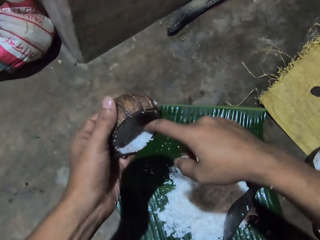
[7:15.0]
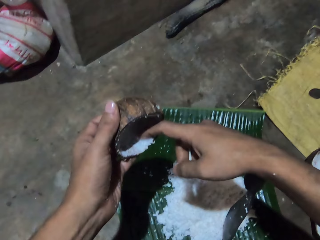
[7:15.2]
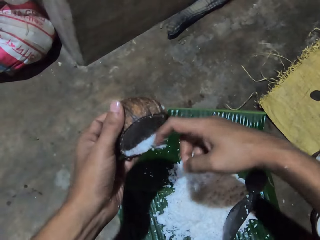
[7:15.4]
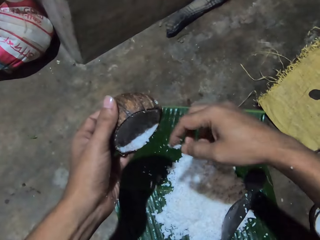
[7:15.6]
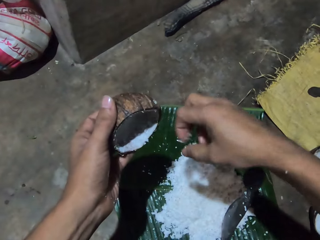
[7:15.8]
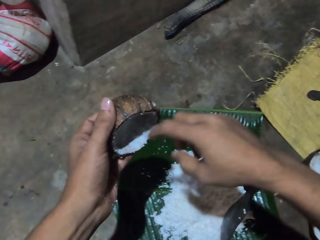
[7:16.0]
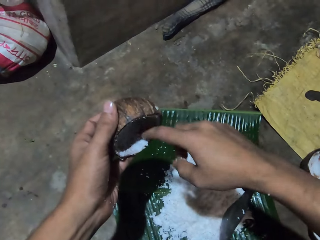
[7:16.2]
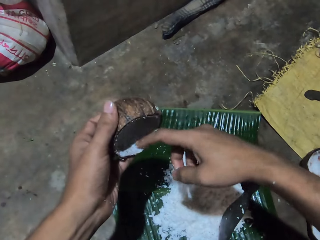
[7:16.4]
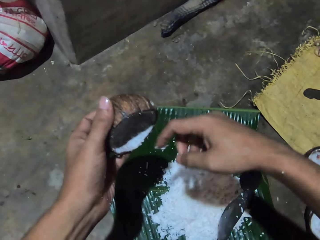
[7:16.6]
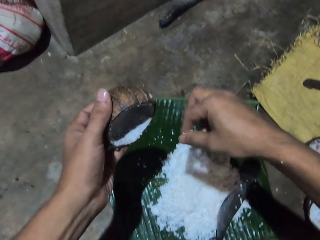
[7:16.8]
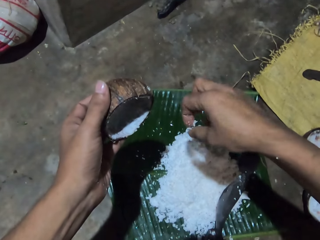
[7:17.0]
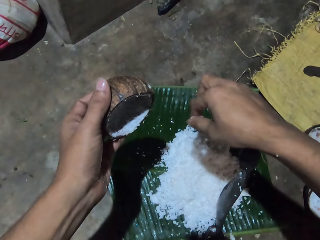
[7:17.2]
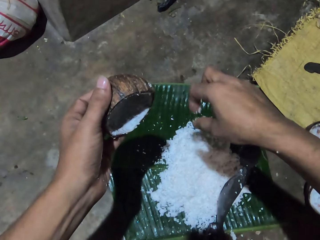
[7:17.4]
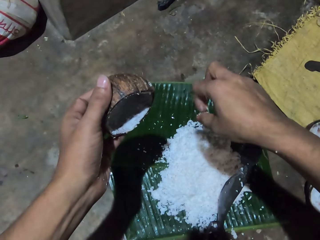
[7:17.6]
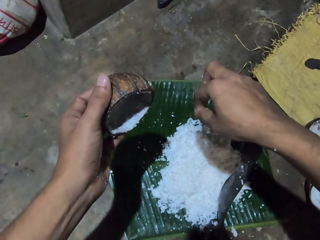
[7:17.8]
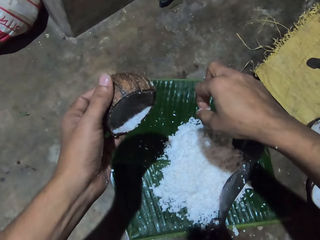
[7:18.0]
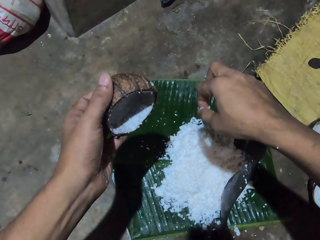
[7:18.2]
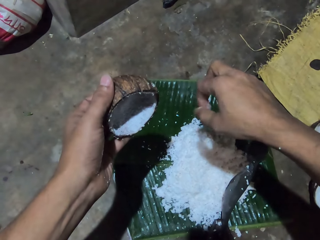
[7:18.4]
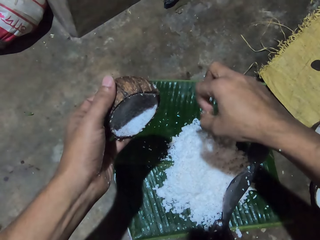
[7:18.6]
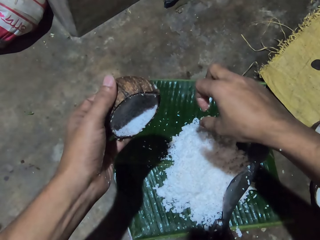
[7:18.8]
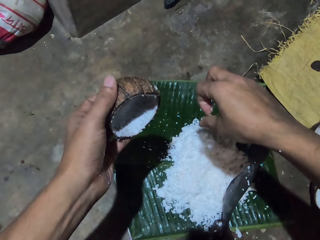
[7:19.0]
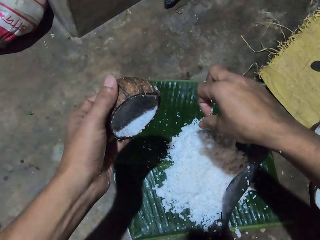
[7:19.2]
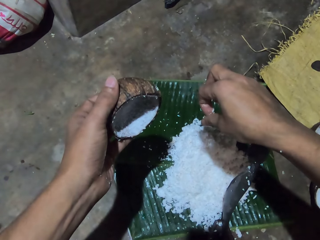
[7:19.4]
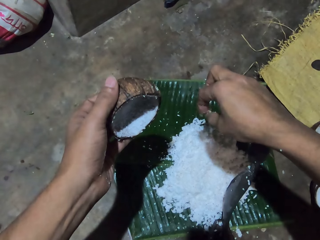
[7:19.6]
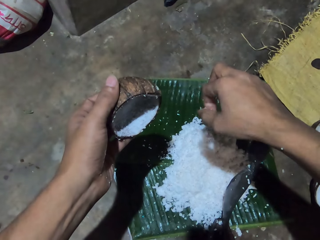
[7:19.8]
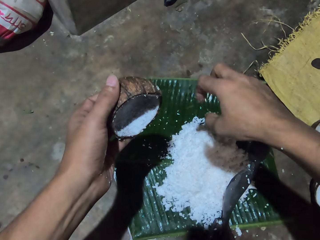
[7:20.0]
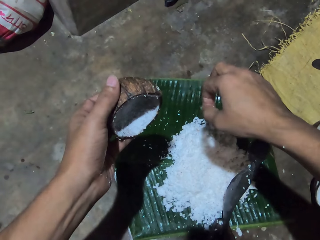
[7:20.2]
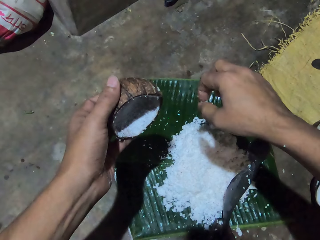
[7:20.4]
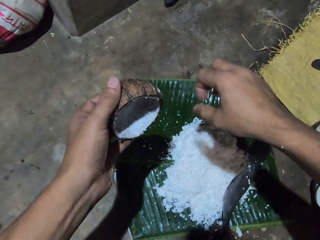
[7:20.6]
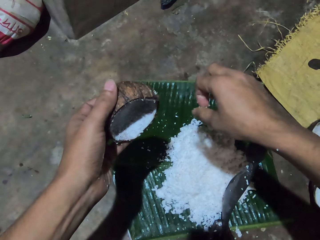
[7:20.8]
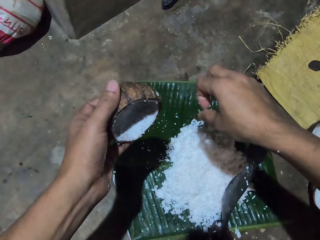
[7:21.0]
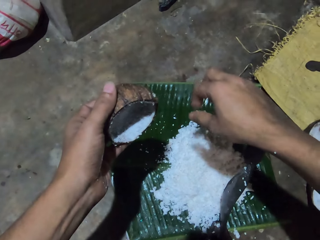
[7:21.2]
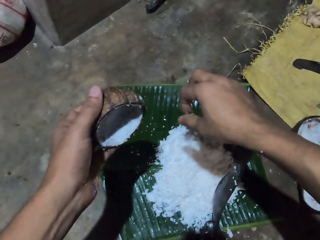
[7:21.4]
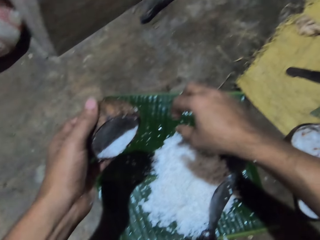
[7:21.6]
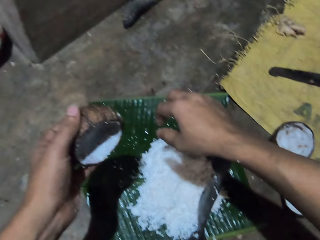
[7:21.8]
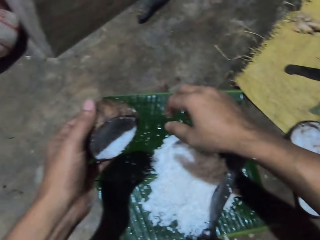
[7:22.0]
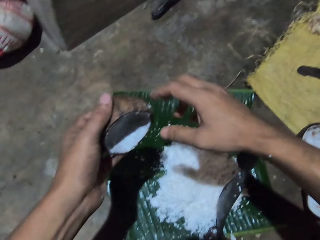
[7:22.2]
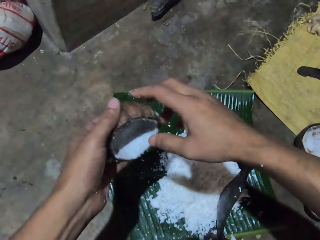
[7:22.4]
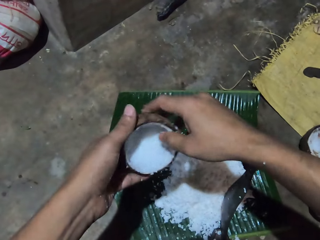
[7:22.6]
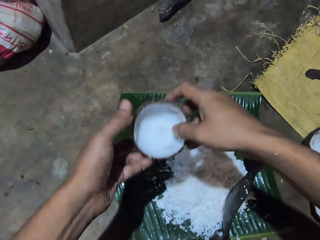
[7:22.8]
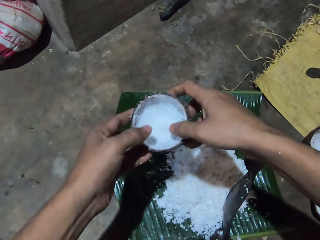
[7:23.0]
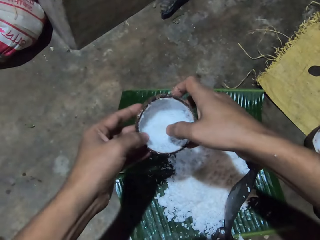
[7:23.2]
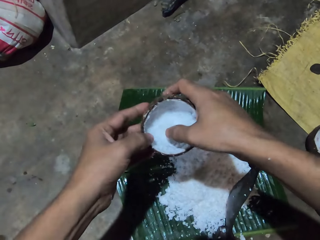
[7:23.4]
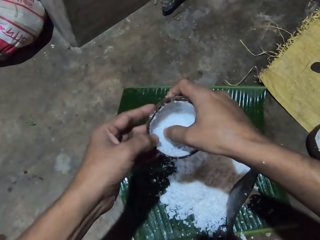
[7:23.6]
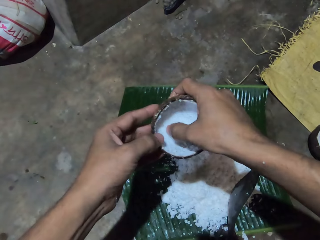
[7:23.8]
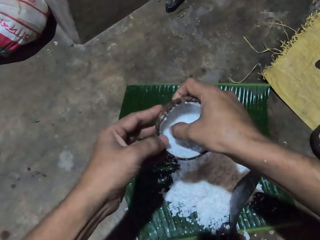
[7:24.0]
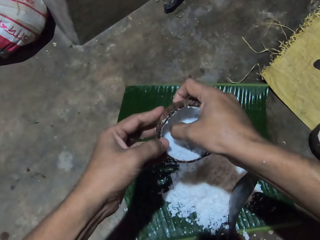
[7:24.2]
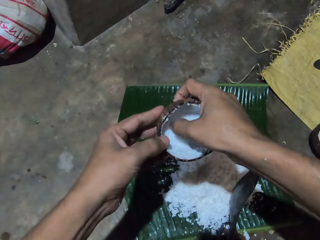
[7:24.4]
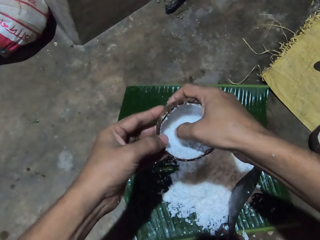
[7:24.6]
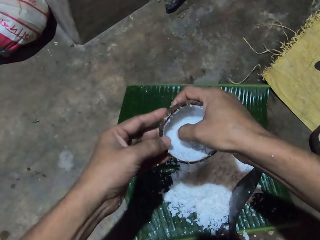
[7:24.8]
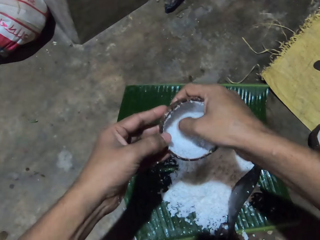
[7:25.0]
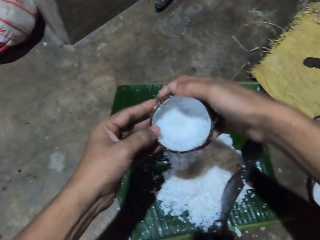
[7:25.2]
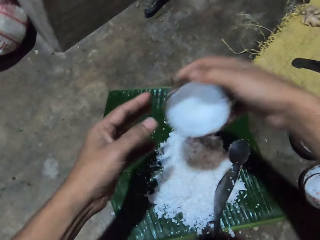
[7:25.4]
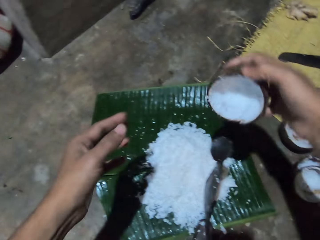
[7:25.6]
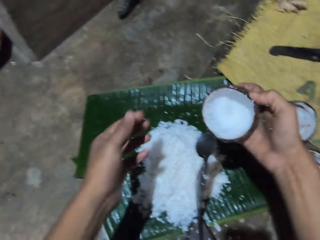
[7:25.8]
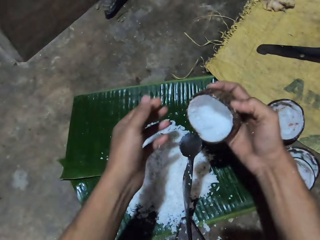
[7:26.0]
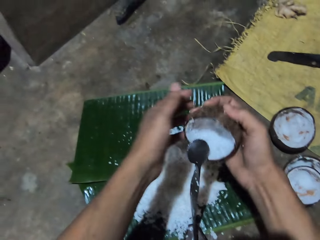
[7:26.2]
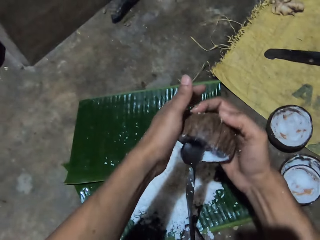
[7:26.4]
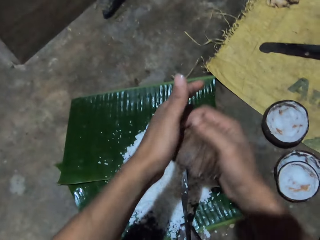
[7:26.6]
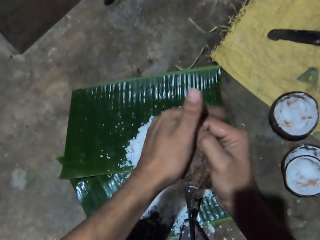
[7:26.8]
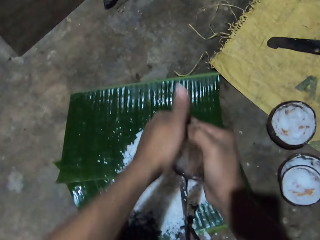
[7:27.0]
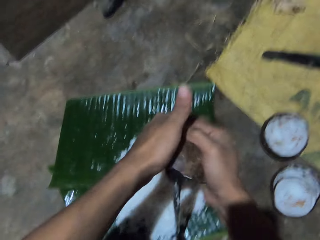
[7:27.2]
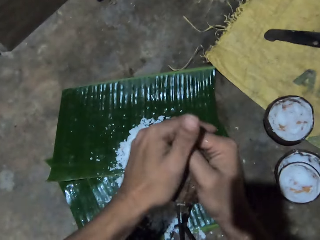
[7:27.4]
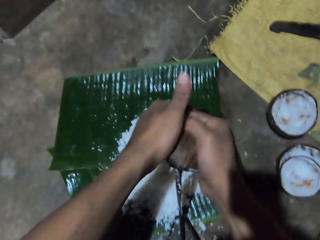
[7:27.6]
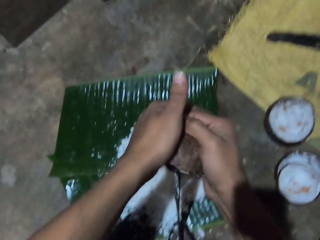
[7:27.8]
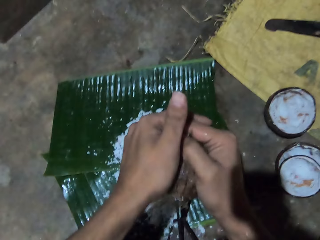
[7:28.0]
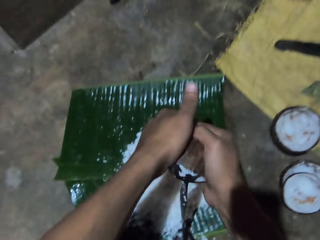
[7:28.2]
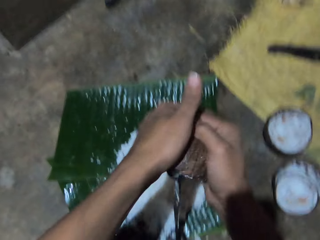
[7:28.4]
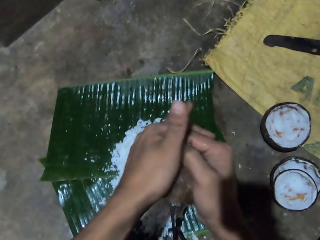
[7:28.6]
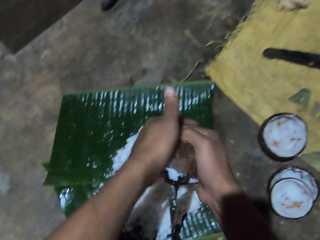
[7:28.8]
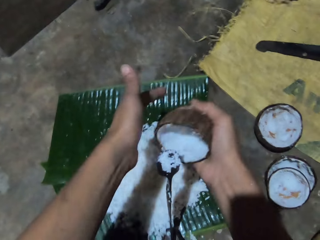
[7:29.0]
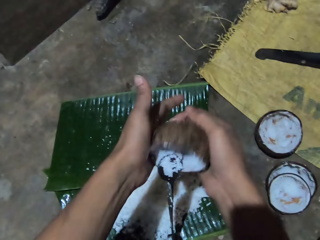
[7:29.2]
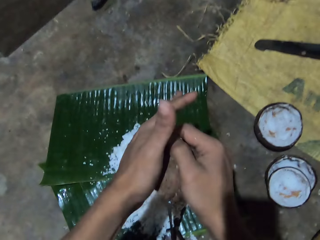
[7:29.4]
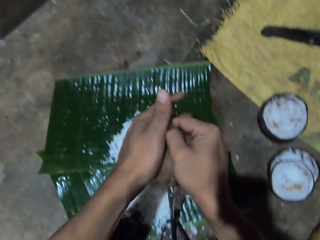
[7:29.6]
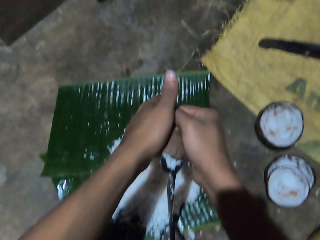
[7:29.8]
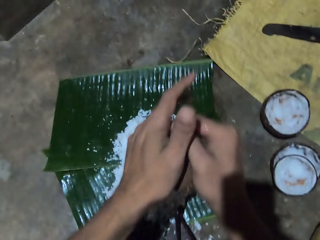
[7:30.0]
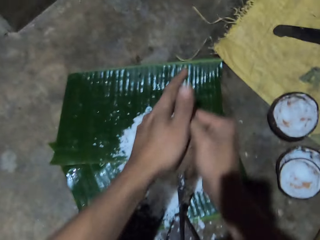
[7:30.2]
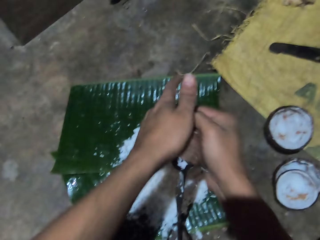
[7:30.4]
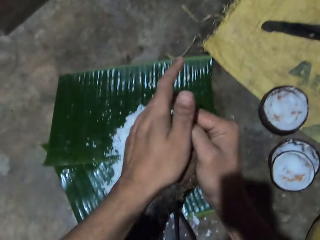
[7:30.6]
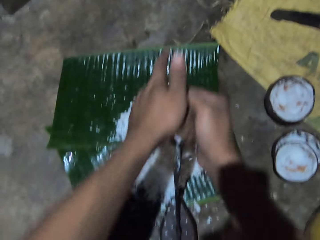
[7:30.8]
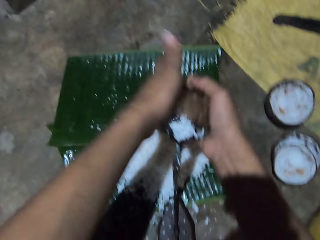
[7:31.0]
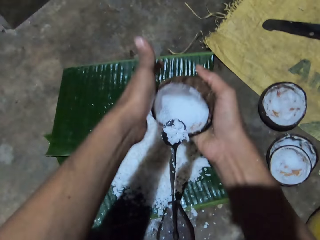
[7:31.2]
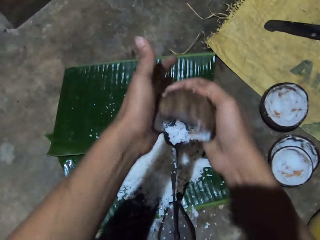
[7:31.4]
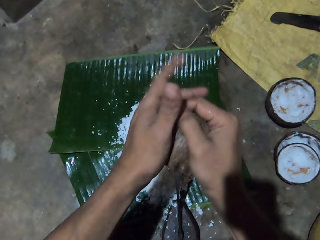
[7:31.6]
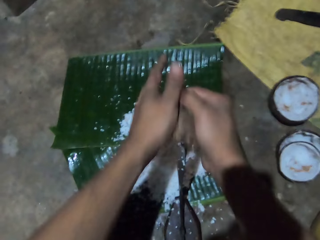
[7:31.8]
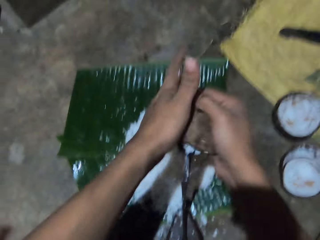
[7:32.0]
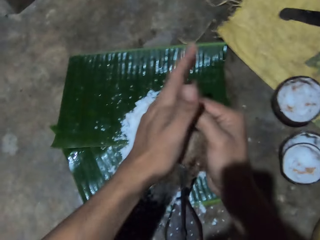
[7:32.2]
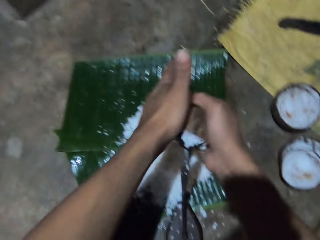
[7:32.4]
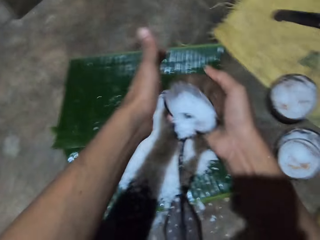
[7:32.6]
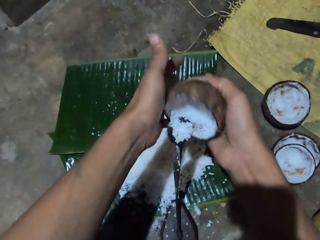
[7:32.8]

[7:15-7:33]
The camera wearer wipes coconut from the shell with her finger. She turns the coconut. She removes the coconut from the coconut shell. She peels the coconut with a coconut peeler. She grinds the coconut shell.

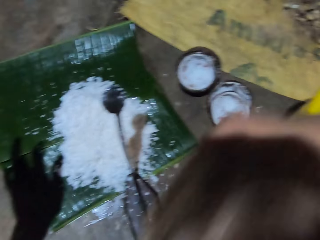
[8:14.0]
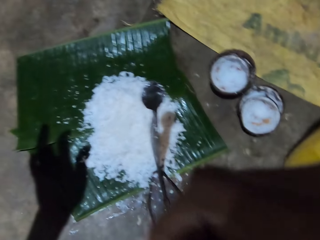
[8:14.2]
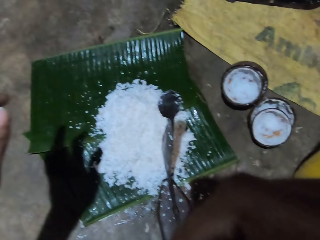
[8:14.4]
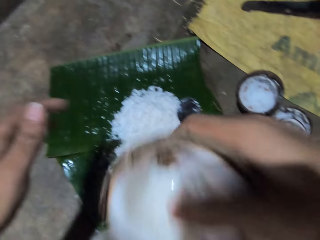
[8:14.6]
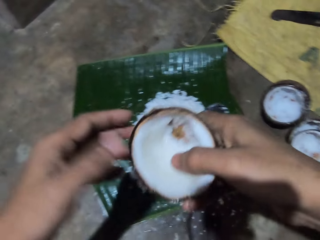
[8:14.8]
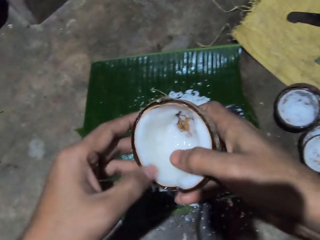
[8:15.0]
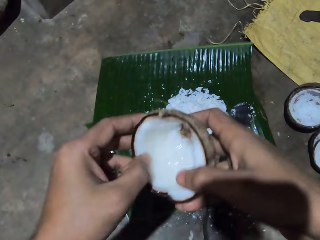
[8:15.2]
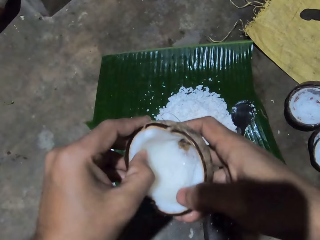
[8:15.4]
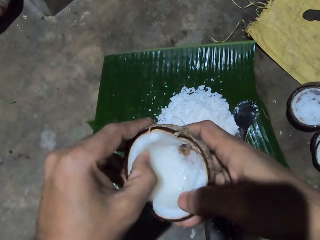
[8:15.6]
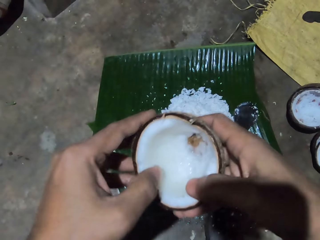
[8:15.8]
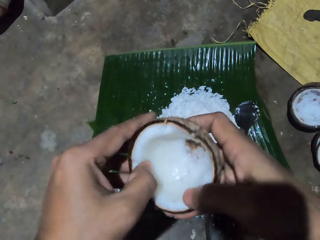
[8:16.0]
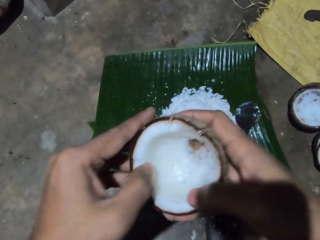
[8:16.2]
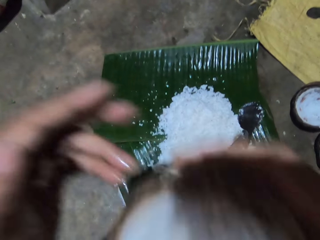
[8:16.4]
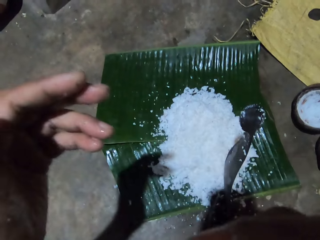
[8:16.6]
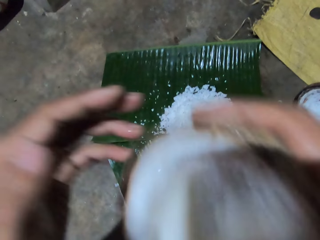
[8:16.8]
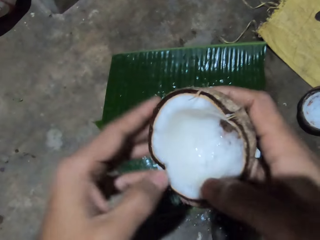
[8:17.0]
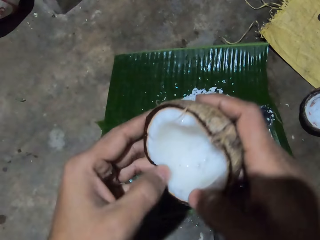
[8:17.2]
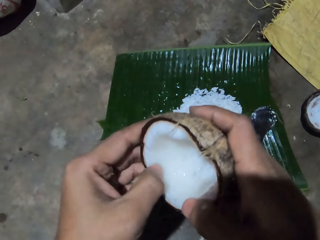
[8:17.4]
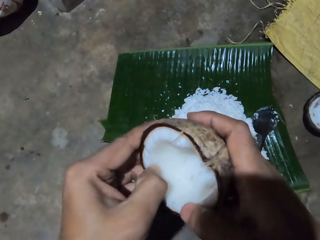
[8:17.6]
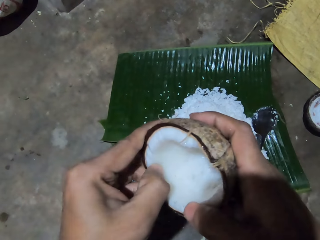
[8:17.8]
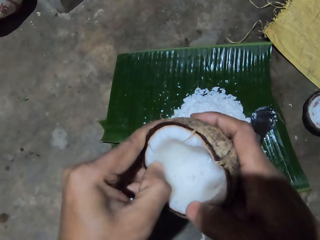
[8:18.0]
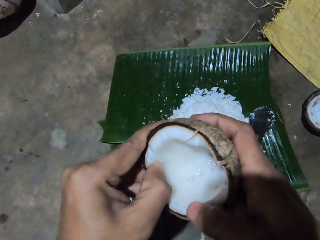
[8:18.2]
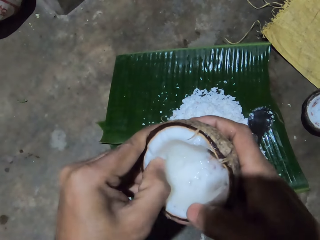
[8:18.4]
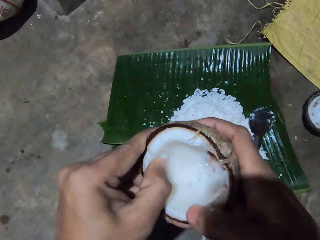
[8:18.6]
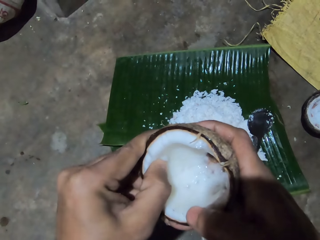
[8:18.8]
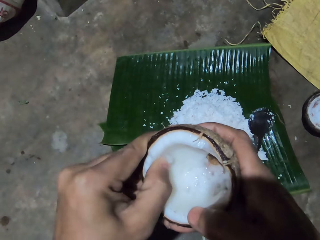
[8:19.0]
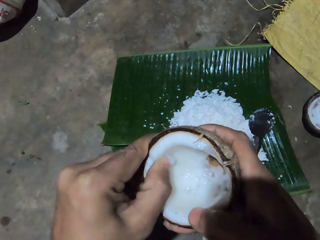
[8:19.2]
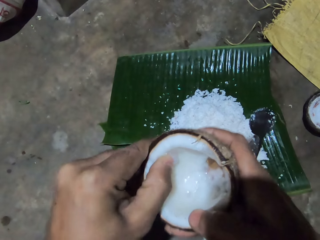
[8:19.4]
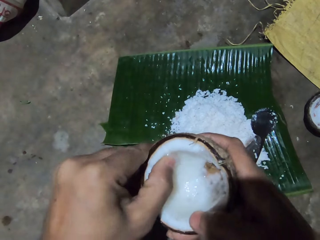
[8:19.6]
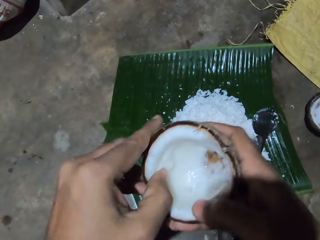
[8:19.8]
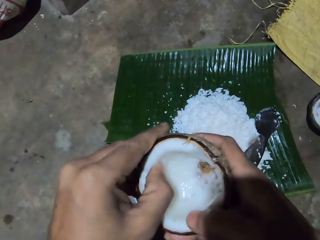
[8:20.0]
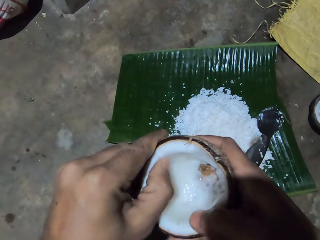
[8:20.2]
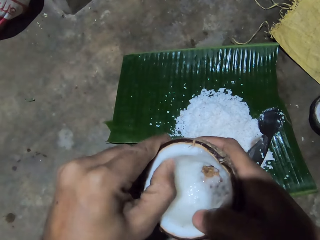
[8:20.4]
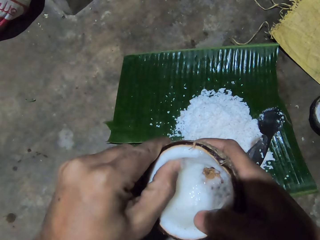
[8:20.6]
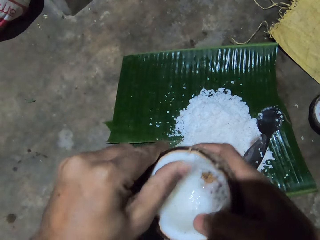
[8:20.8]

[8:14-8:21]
The camera wearer removes water from the coconut with a hand. She touches the coconut with her finger. She smells the coconut. She does something. She removes the particles from the coconut with a finger.
